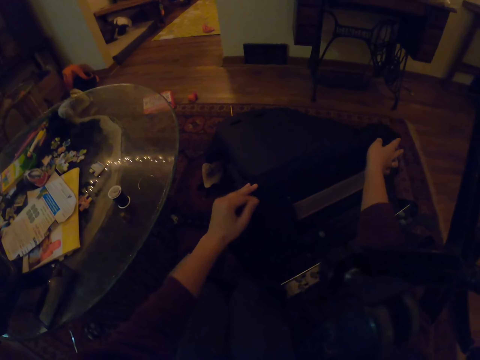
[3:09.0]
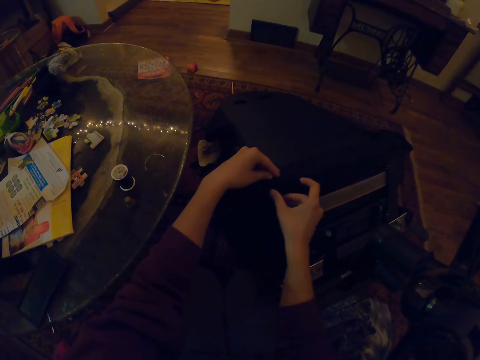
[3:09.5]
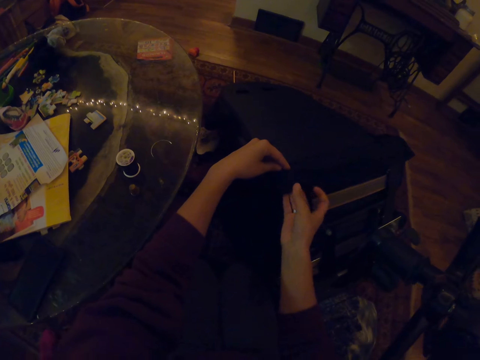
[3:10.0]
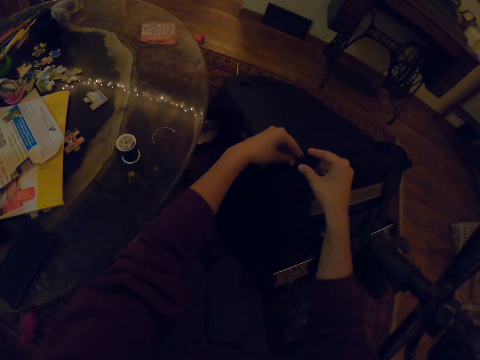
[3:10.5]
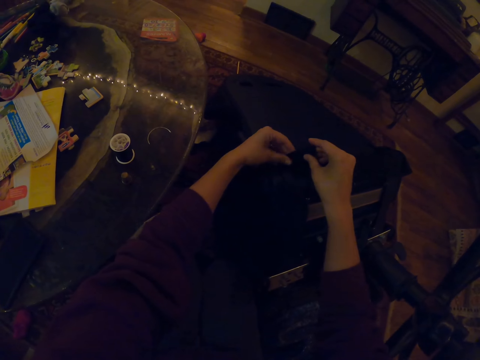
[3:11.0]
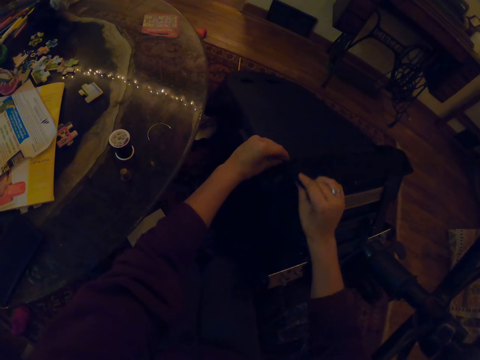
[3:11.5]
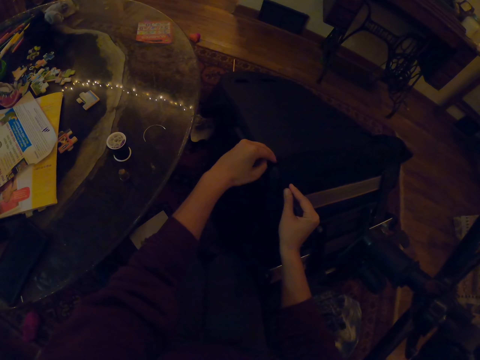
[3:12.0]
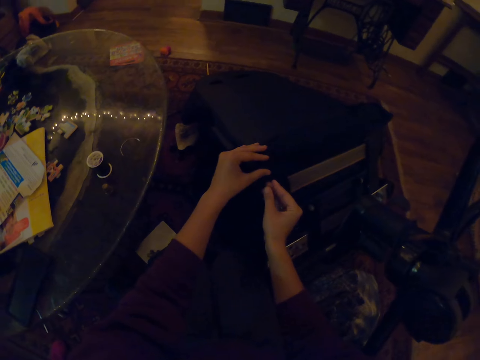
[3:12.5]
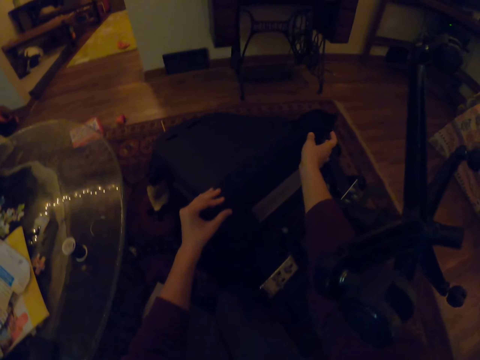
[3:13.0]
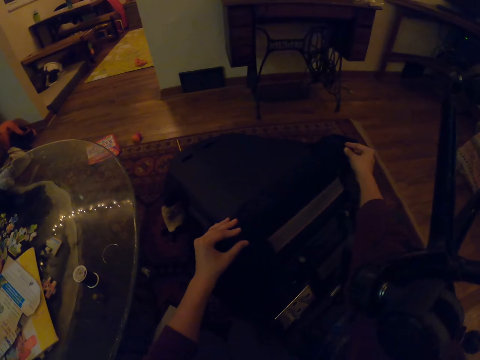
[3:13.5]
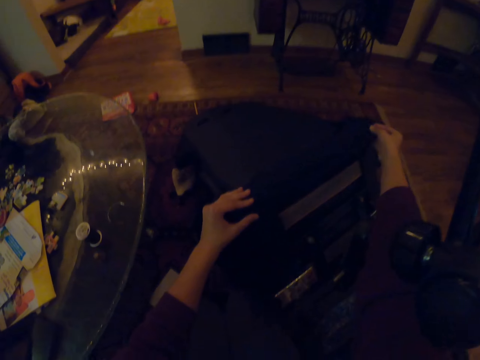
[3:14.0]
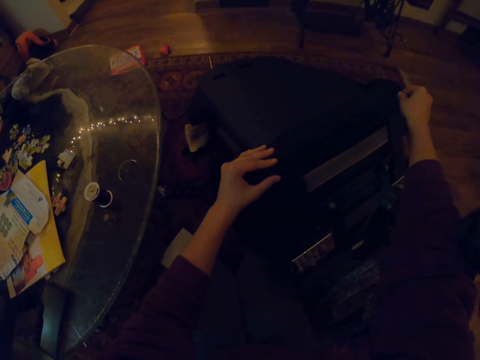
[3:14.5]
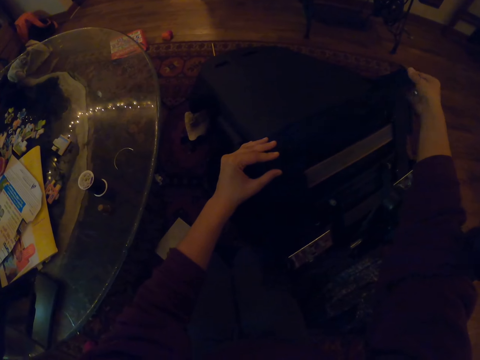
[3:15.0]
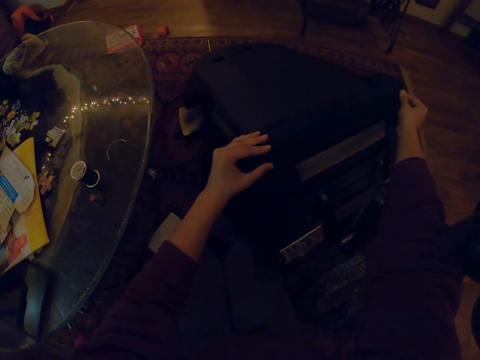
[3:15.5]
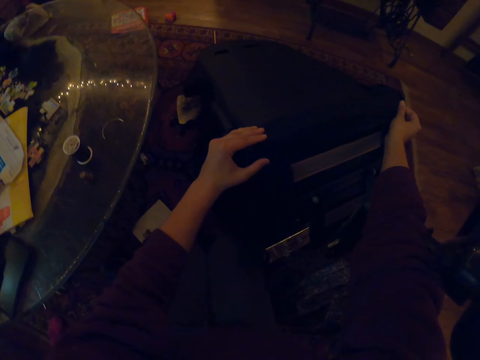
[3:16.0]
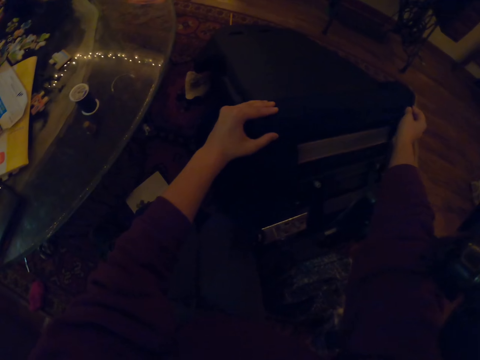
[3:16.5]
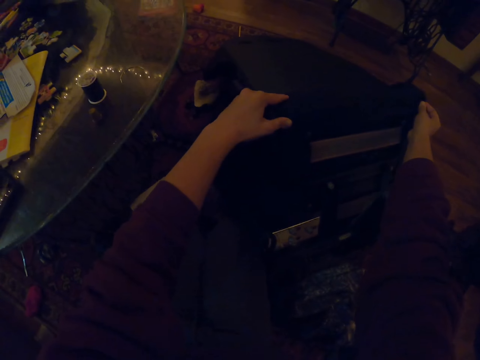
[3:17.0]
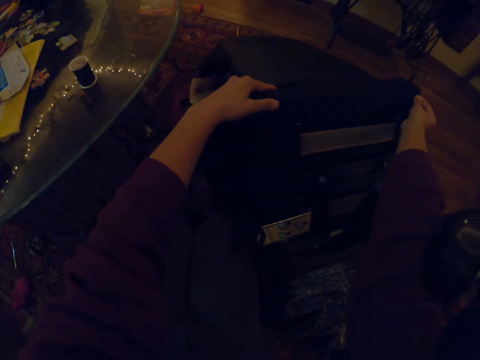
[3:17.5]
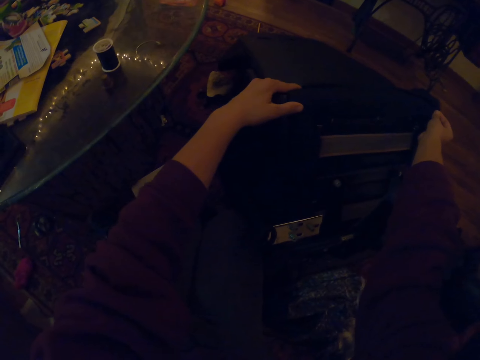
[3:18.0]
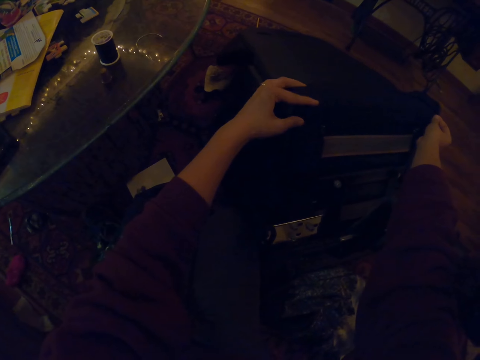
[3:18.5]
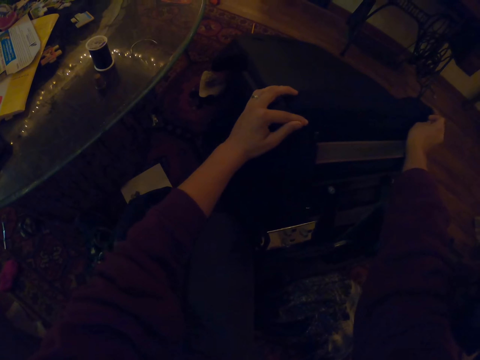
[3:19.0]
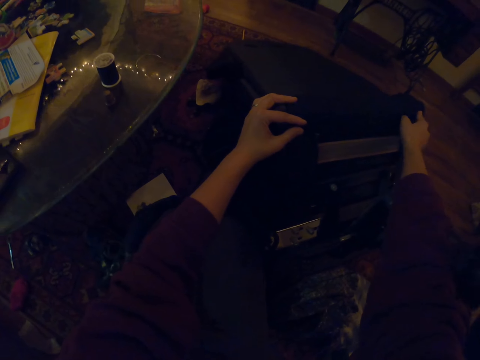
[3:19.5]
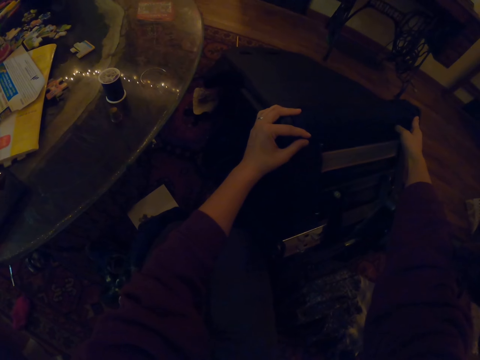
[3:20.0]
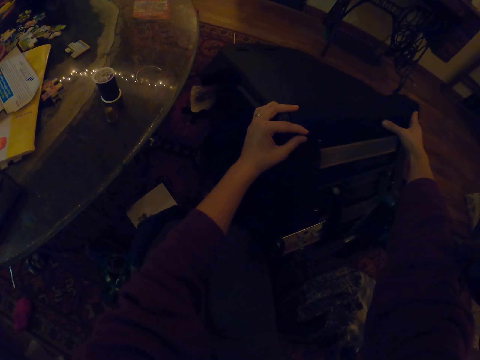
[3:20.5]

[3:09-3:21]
The camera wearer organizes the clothing on the chair. They fit the cloth.

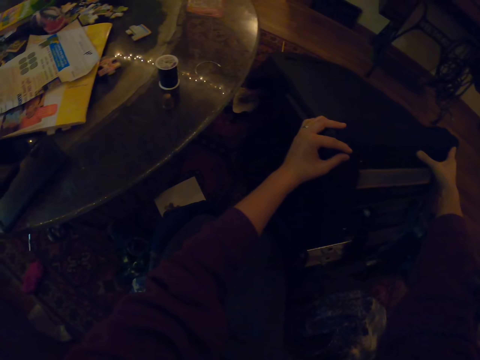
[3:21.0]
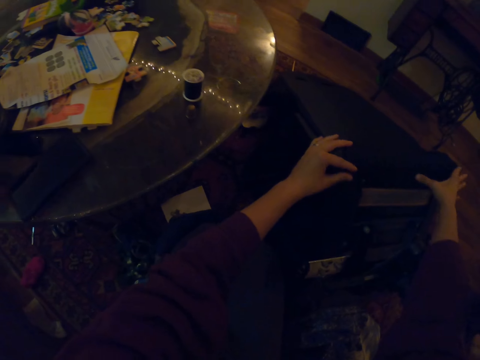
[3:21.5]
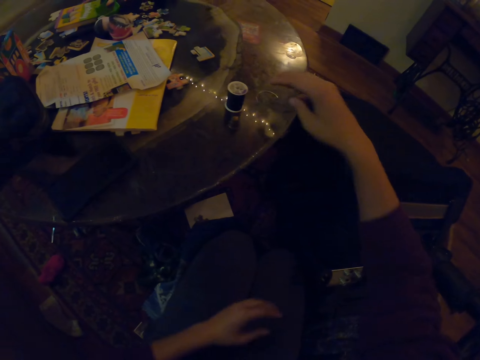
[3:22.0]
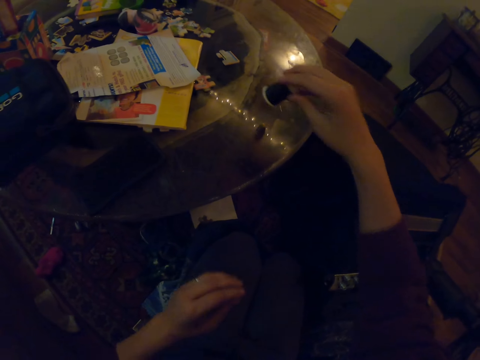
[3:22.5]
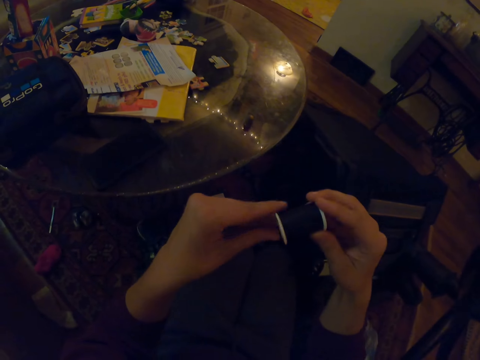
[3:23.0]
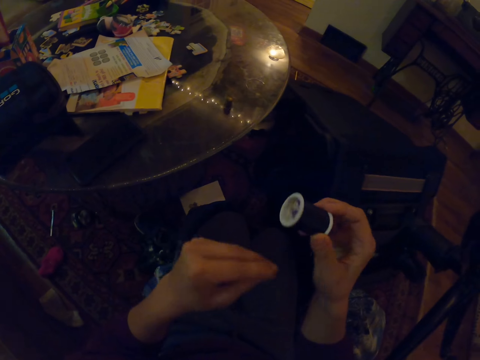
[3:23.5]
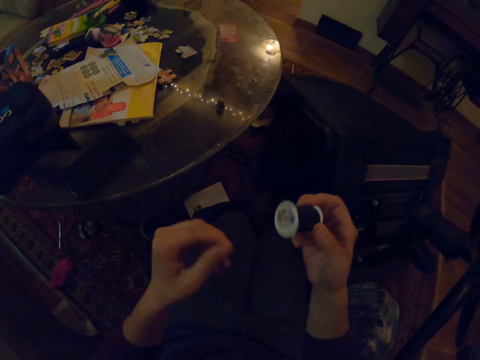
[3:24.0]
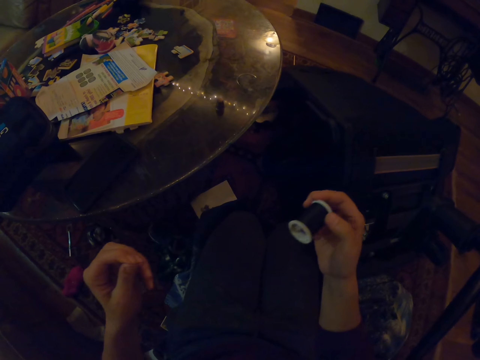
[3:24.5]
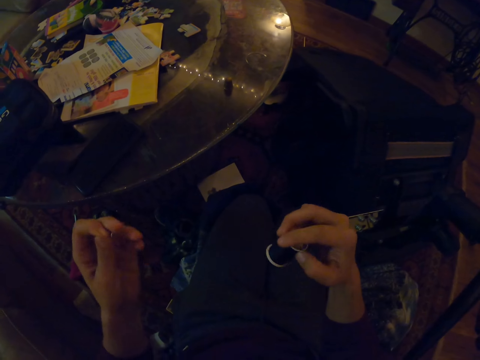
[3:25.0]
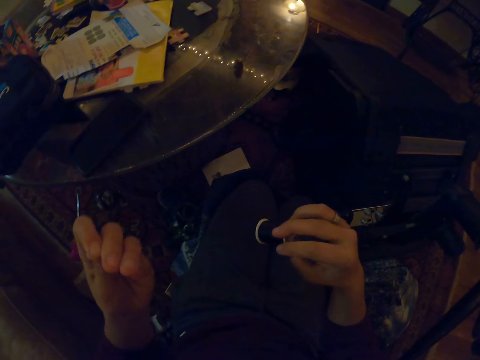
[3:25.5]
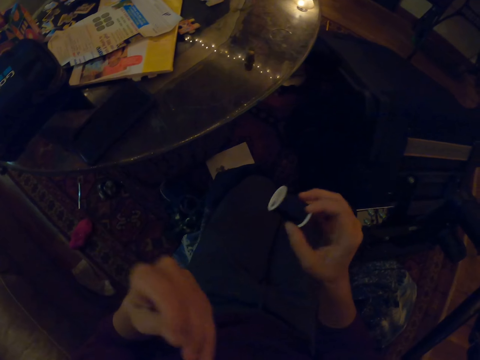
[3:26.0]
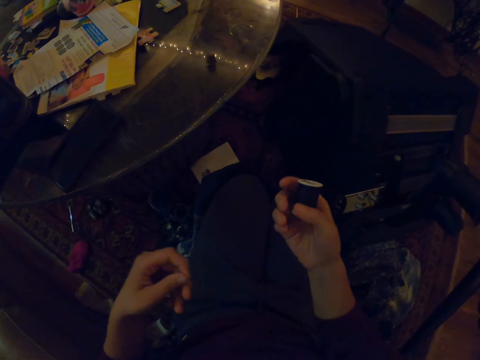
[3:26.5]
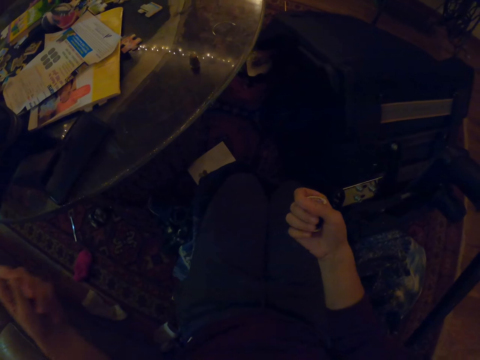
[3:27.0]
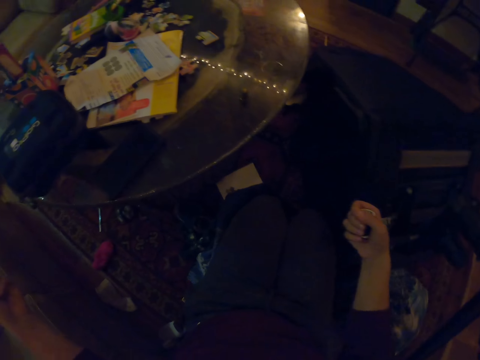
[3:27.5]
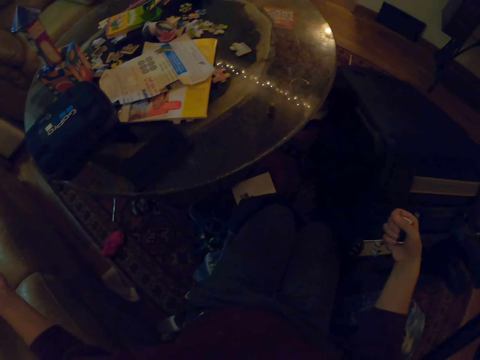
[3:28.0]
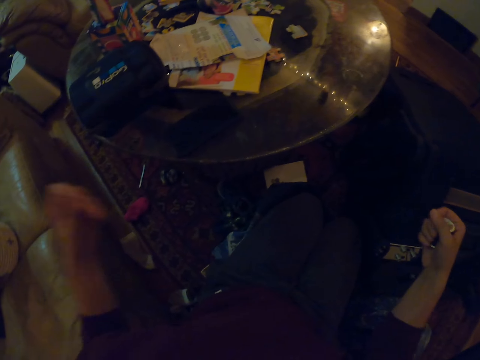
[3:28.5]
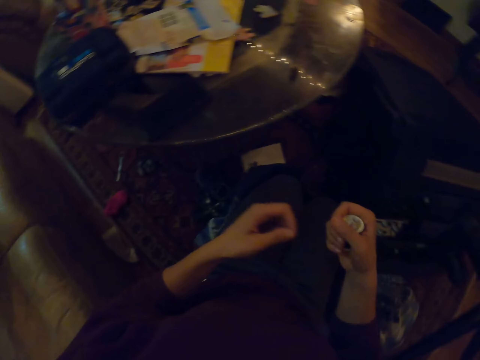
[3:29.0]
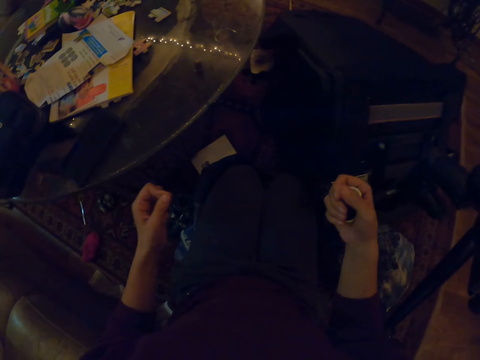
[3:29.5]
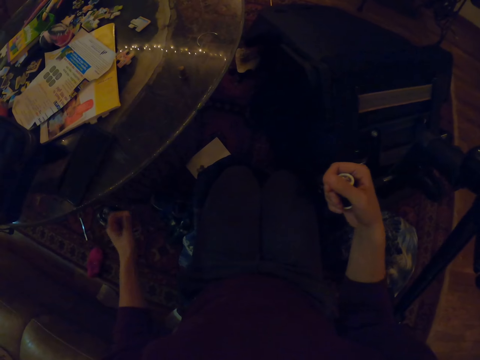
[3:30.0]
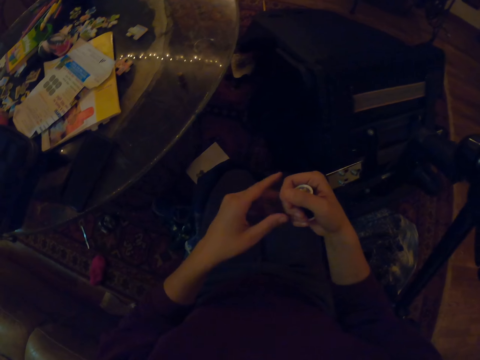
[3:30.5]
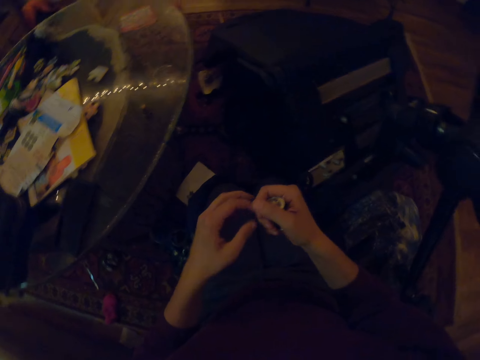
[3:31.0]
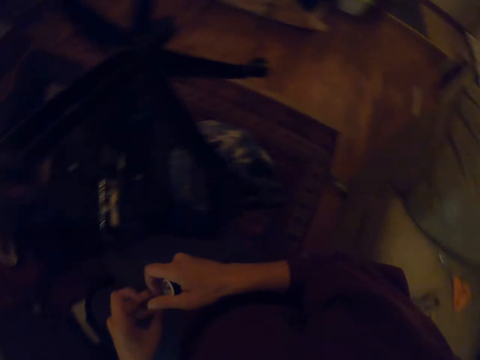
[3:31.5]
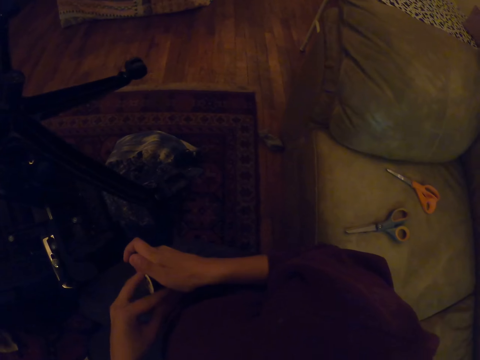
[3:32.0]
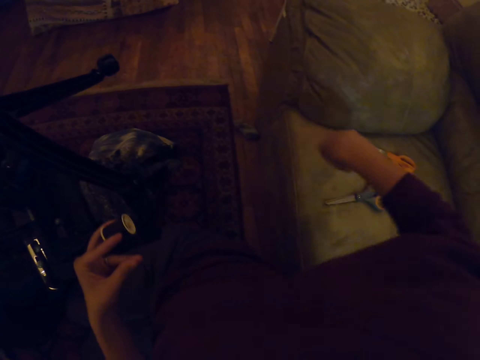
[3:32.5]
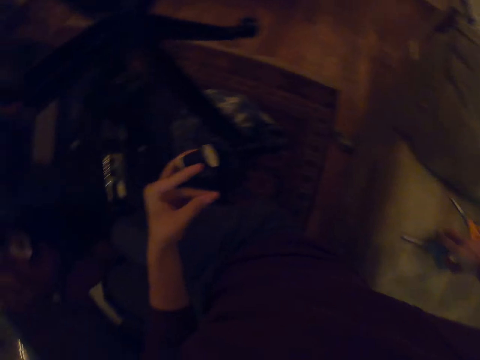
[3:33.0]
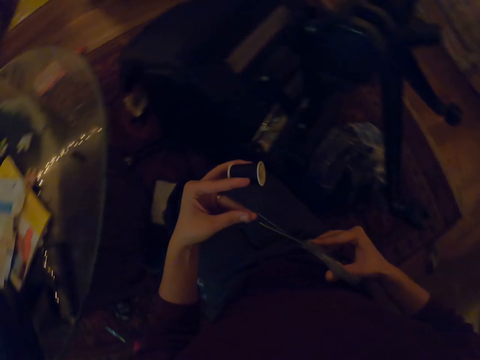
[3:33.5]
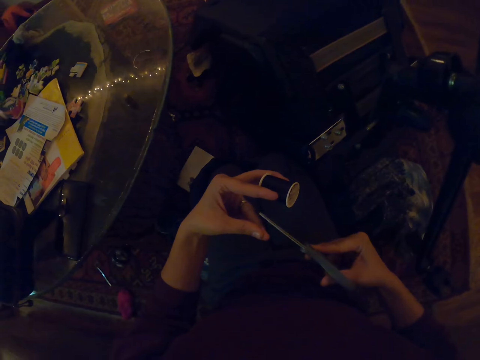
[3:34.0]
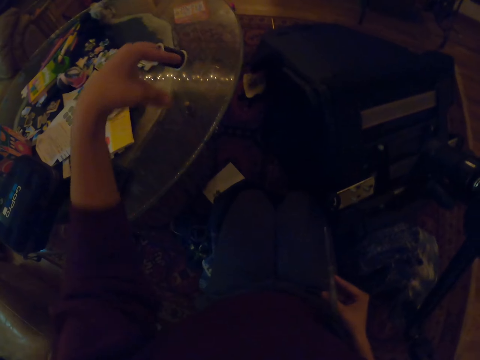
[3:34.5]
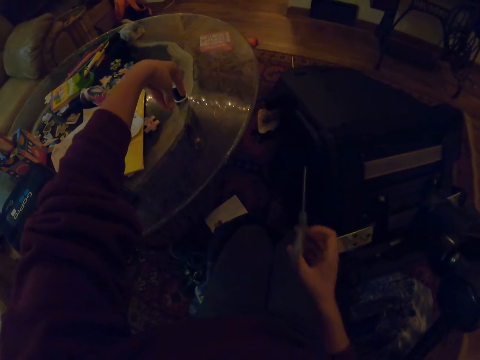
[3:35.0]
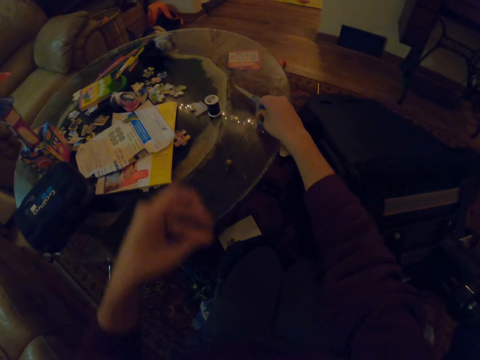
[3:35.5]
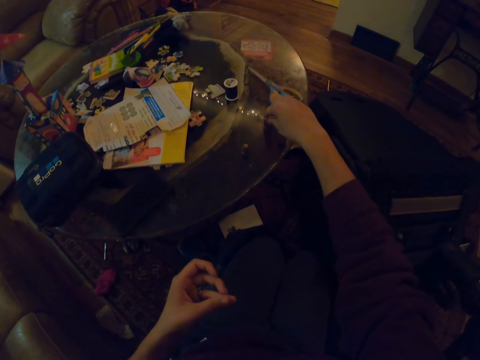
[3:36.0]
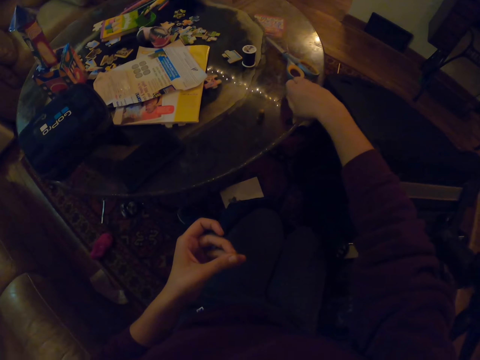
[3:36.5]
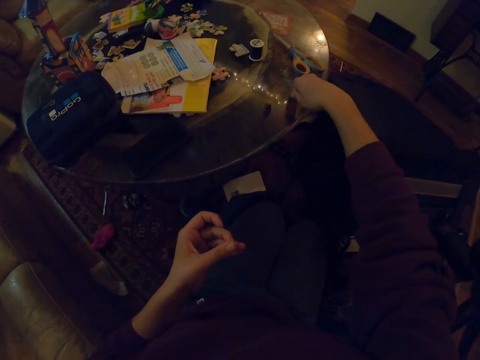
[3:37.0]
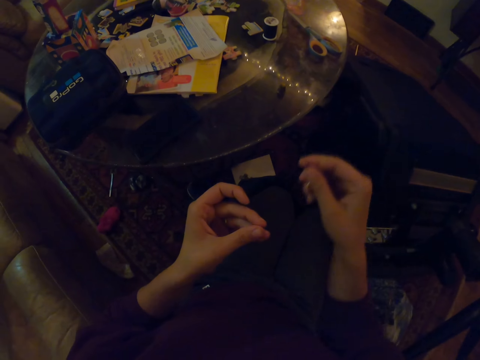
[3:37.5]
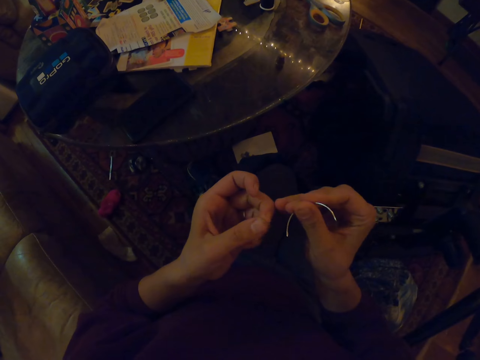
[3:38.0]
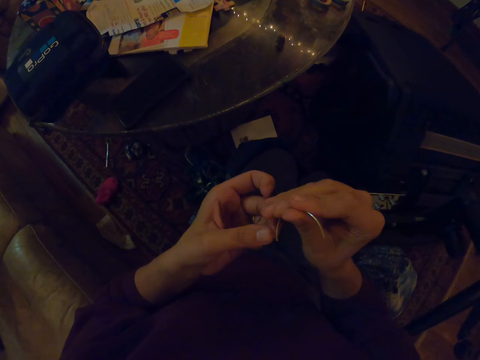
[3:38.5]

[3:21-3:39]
The camera wearer picks up the sewing string. They roll out the thread. They pick up a pair of scissors from the chair. They cut the thread. They place the thread with the pair of scissors on the table. They pick up the needle from the table.
